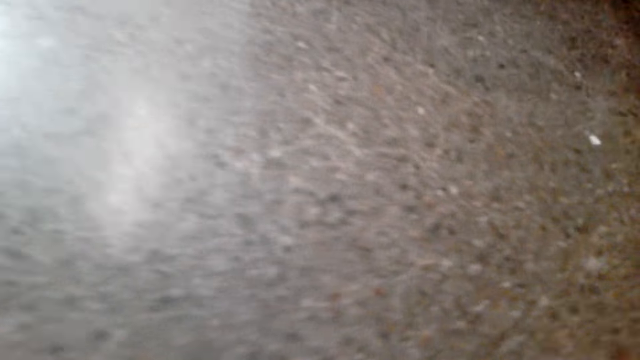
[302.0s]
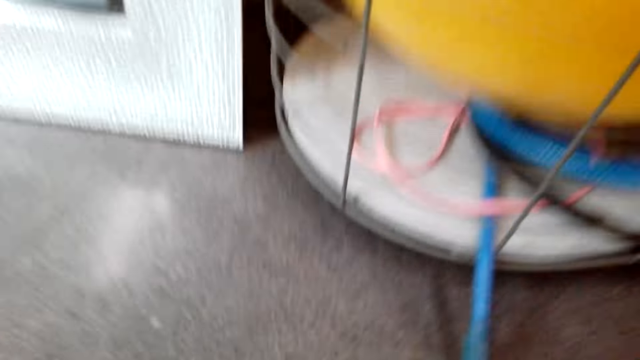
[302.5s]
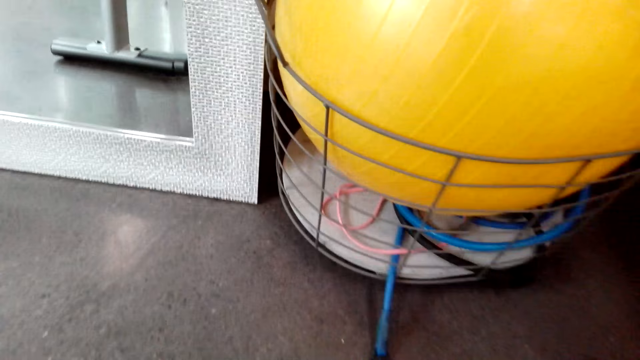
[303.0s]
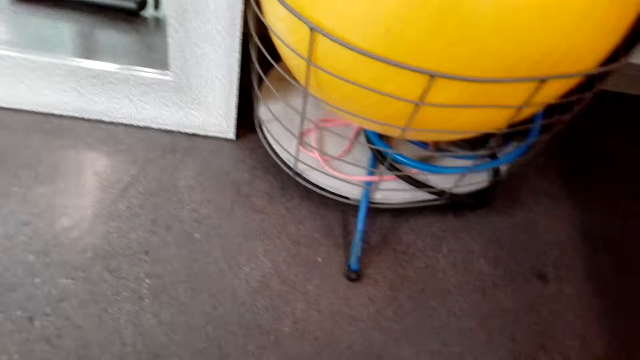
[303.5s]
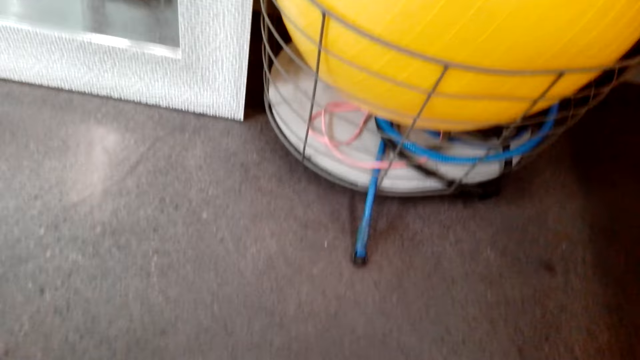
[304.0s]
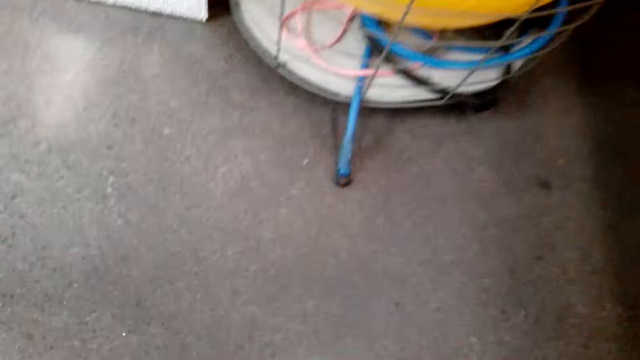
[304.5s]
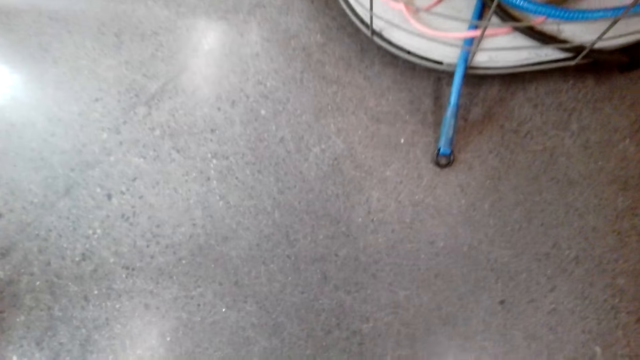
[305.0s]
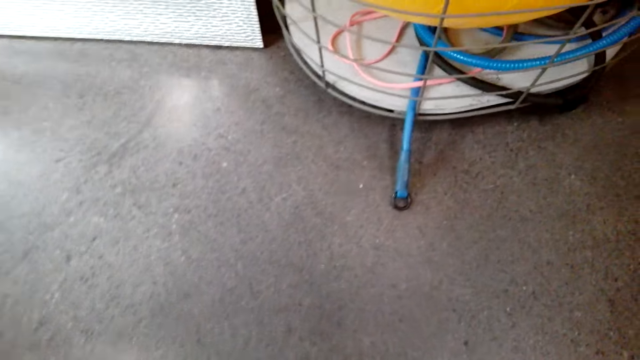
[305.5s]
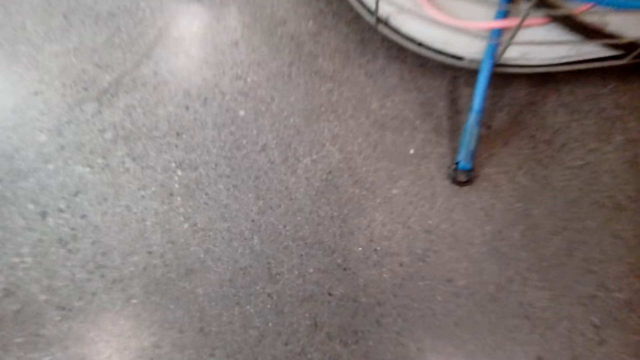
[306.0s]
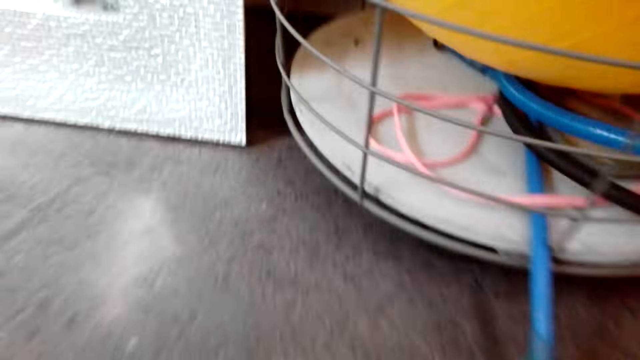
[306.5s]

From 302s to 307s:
The camera wearer does the push ups.

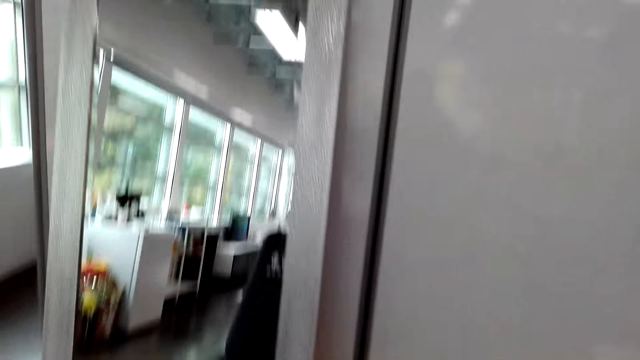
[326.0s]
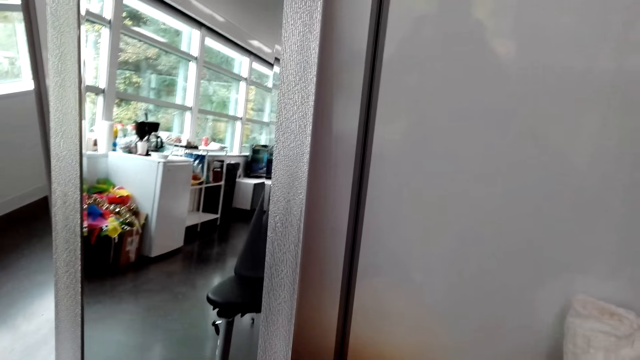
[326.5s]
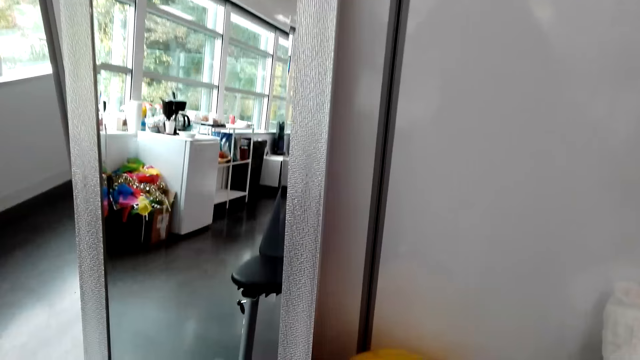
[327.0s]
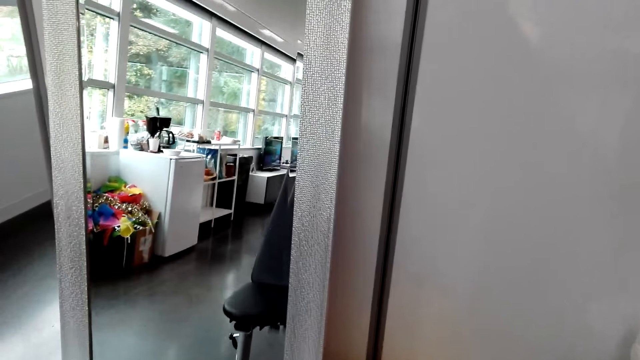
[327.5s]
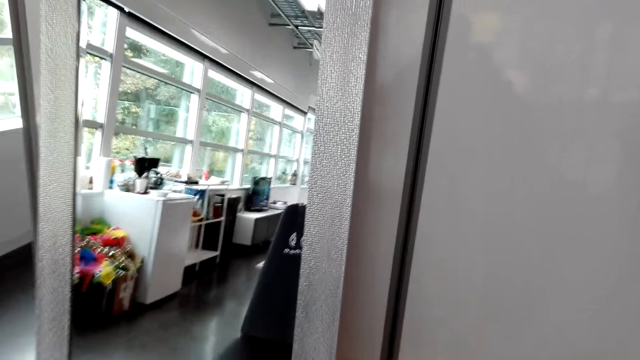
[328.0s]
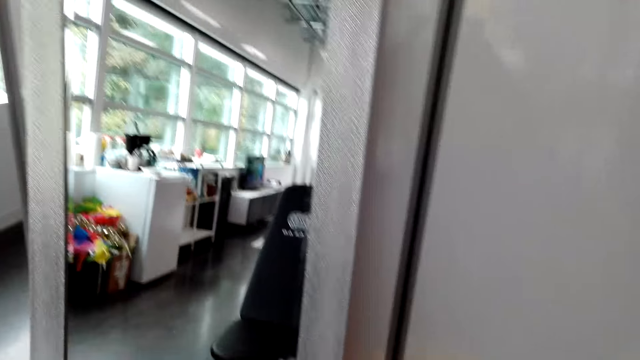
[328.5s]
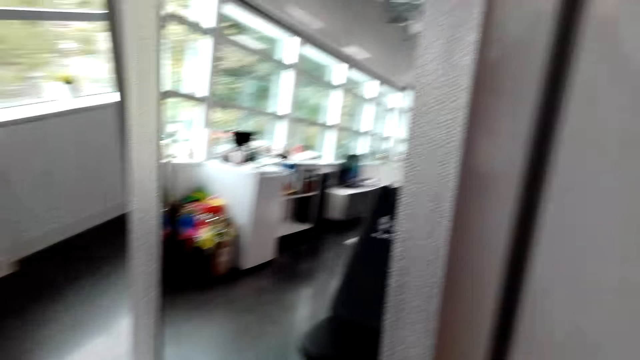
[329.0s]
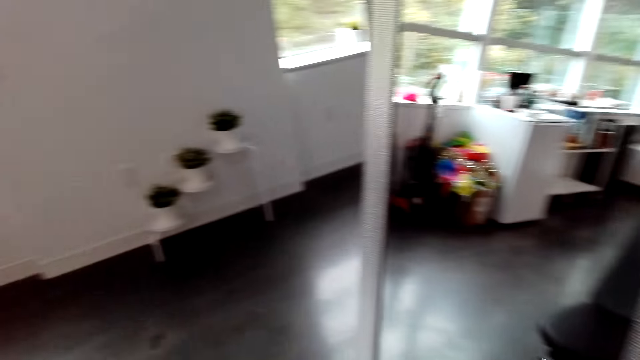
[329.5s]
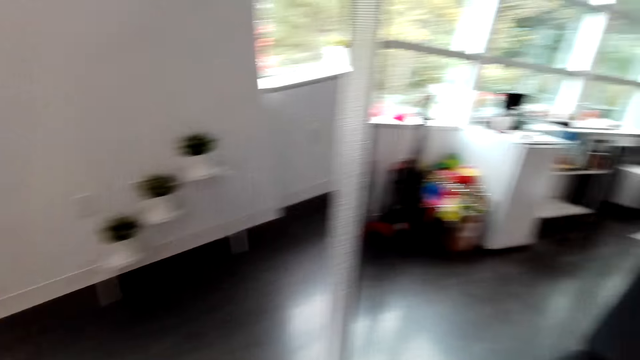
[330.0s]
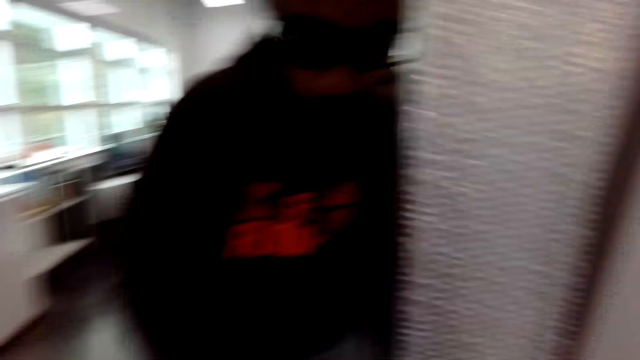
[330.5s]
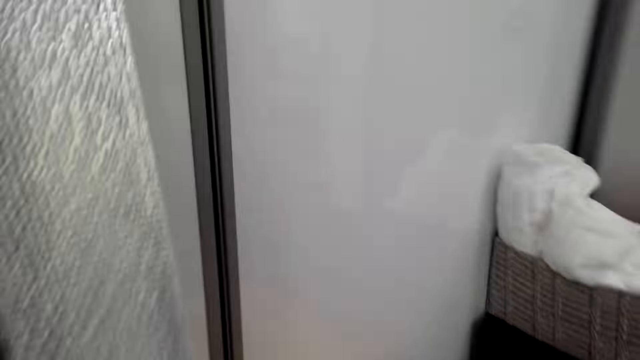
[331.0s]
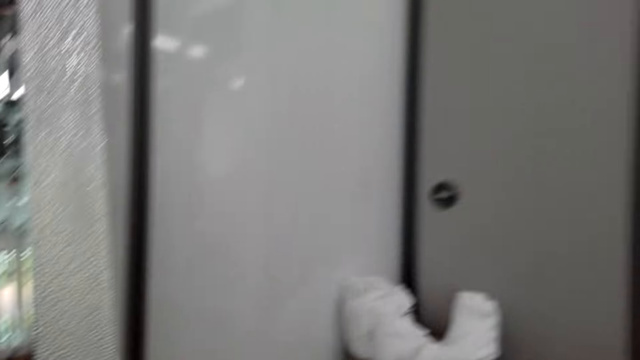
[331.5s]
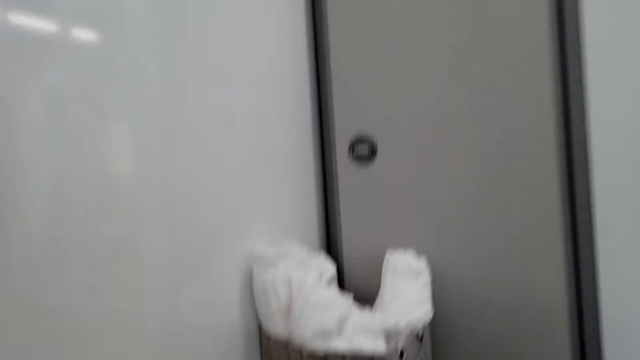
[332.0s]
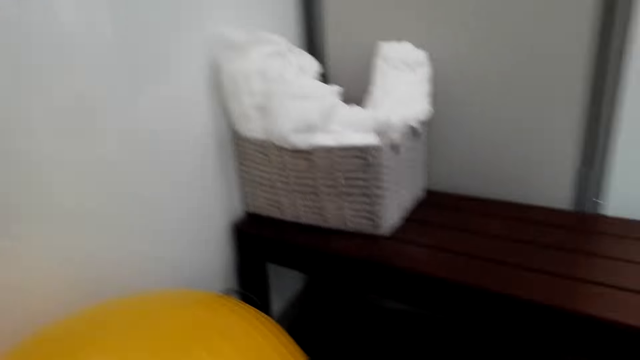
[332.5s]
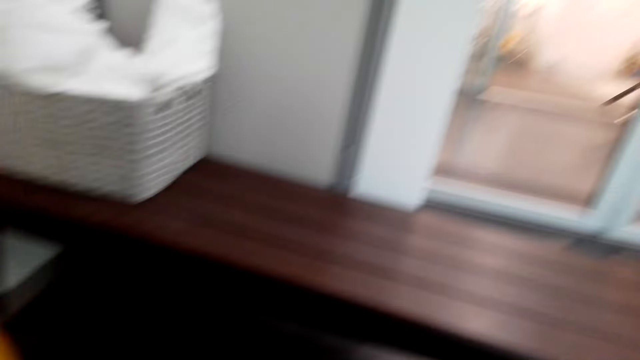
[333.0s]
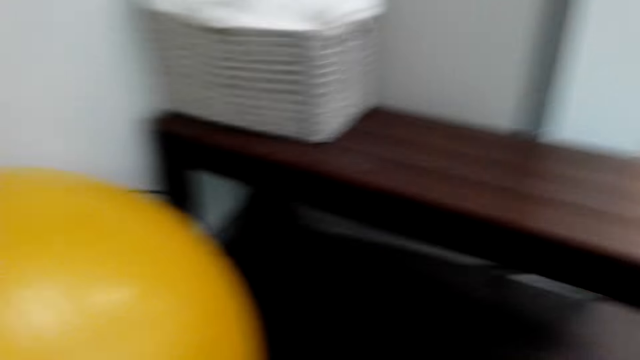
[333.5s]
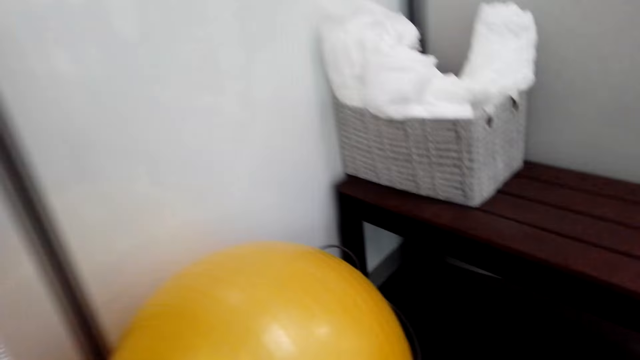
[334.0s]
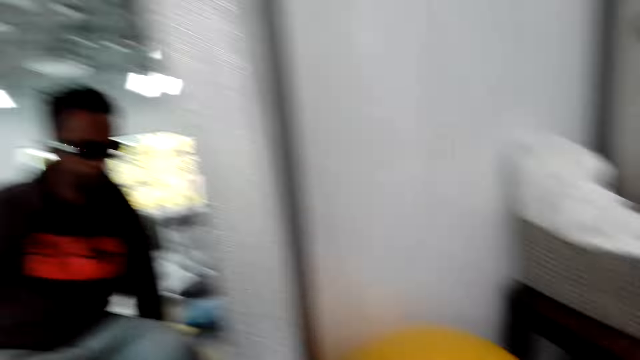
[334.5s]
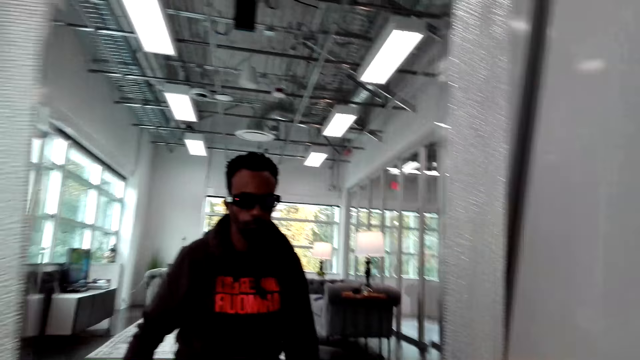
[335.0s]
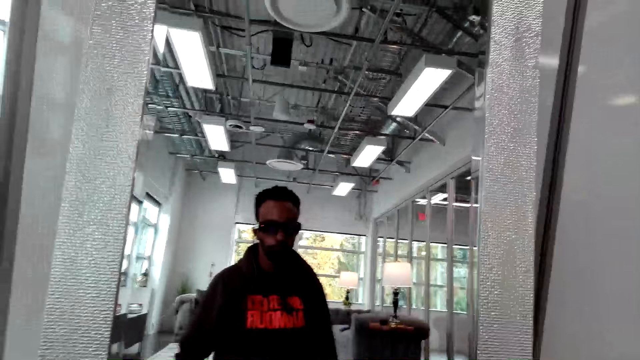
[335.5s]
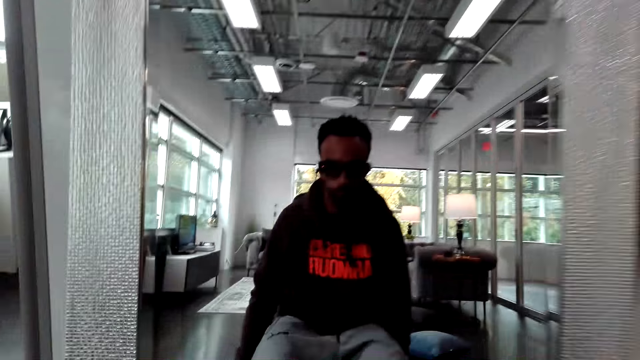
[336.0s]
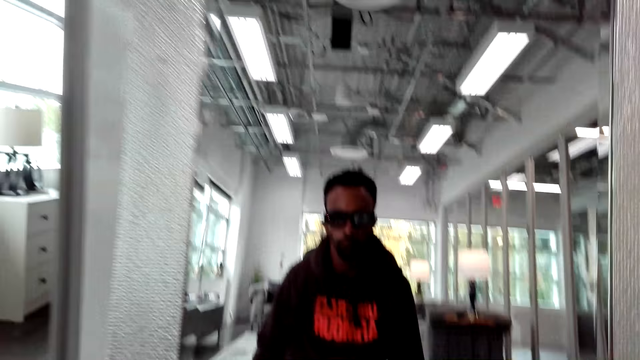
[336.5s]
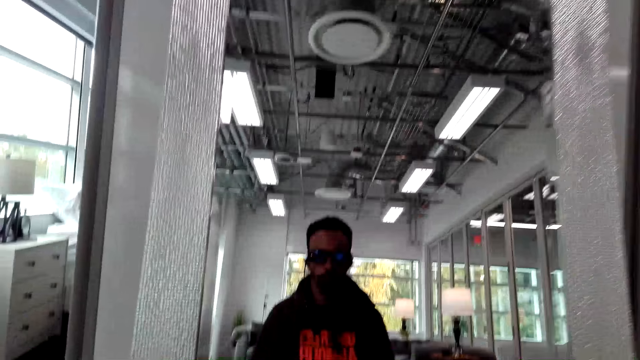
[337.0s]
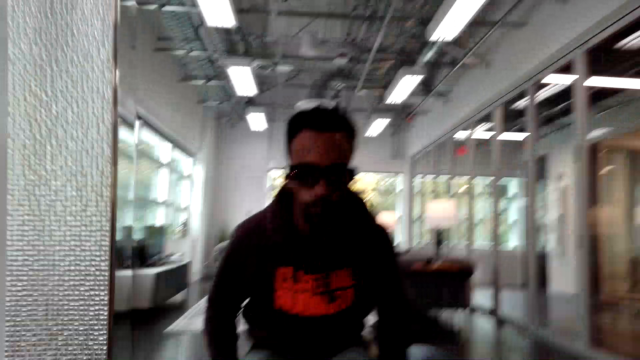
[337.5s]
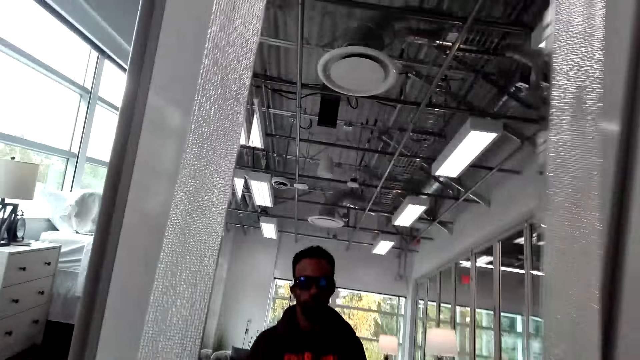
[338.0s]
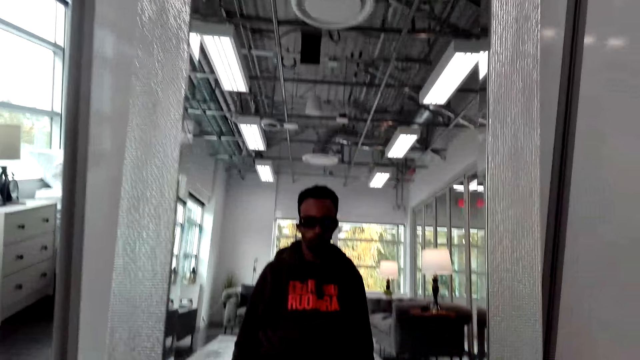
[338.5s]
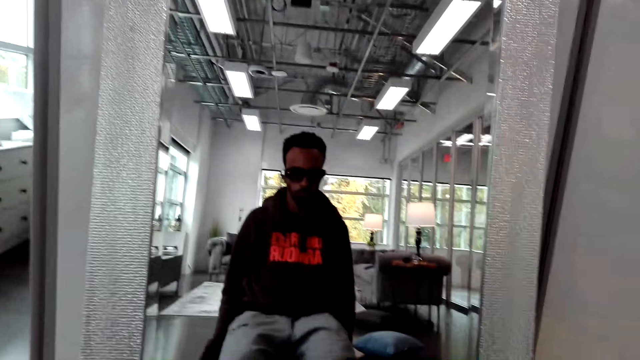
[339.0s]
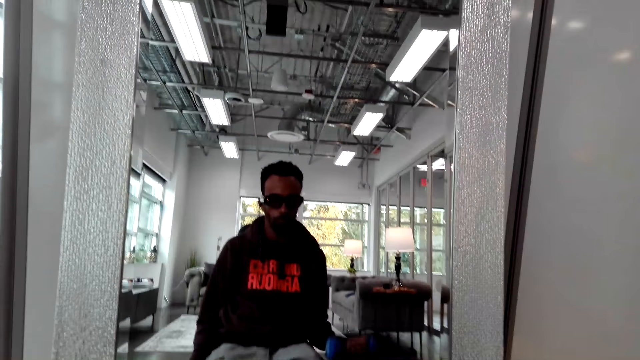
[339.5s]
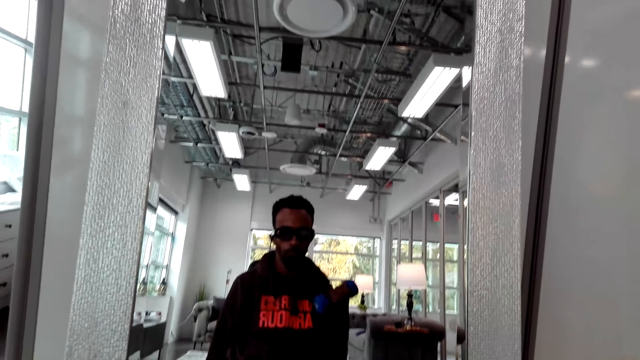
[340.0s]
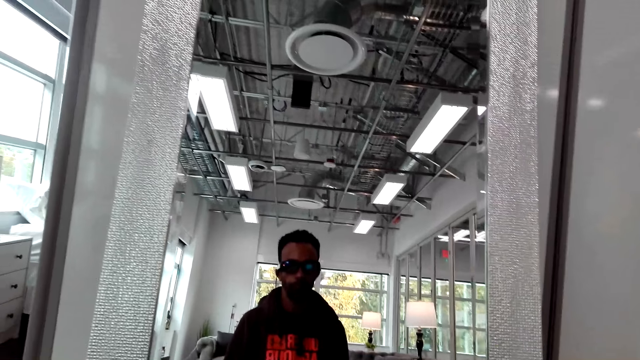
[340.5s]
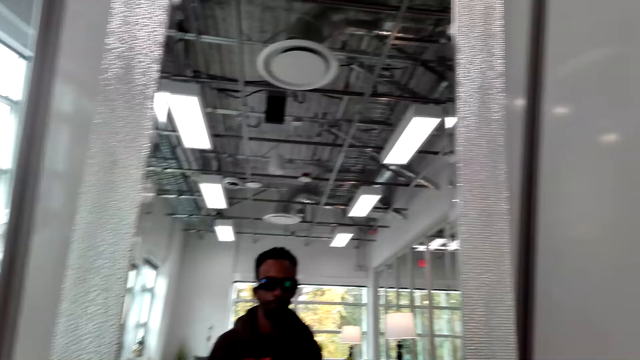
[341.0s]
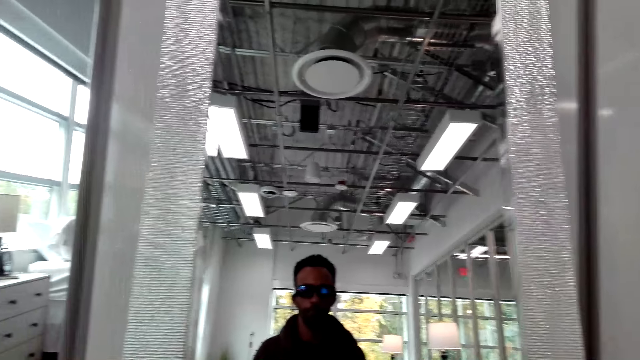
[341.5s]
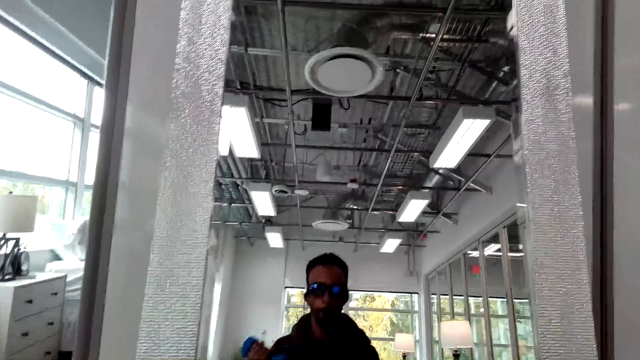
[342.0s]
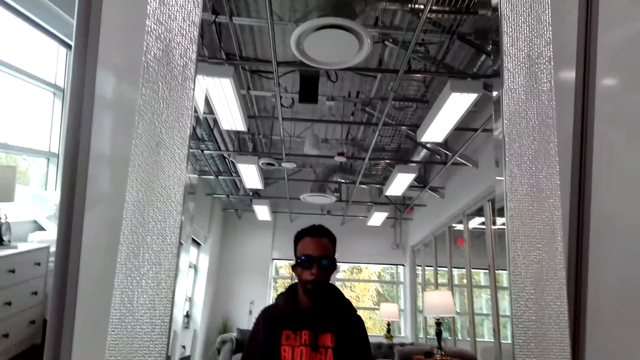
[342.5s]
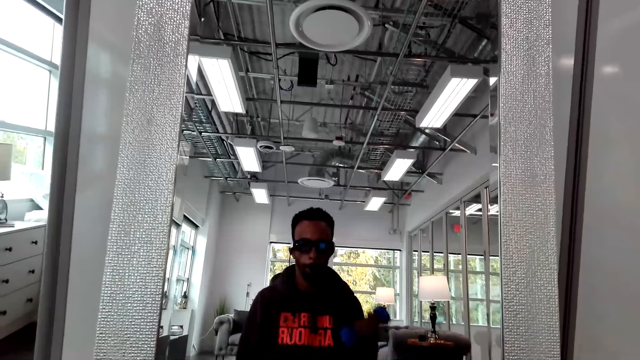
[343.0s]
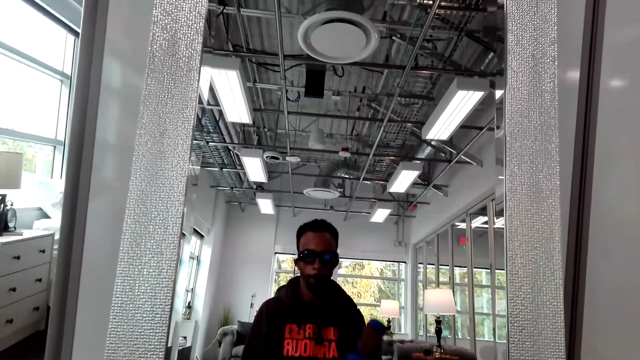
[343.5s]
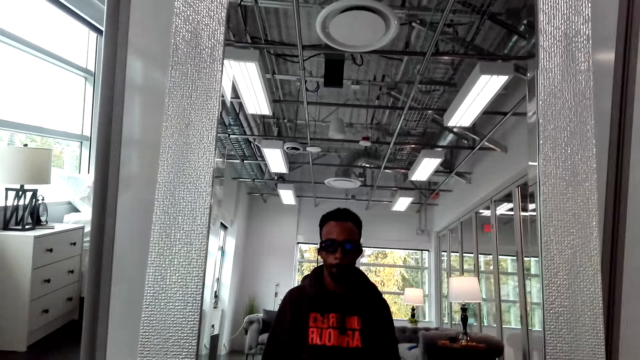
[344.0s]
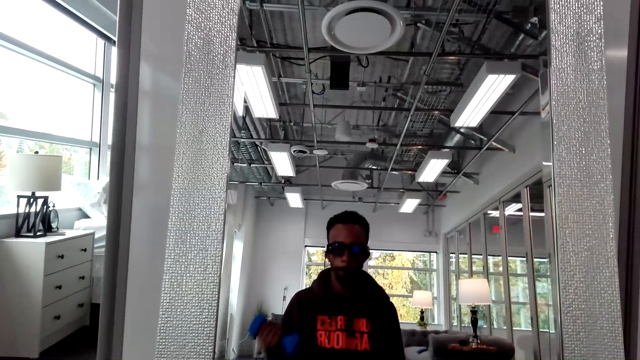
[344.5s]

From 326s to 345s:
The camera wearer stares at the mirror. They stare at the walls. They stare at the mirror. They sit on something. They lift the dumbbells.
